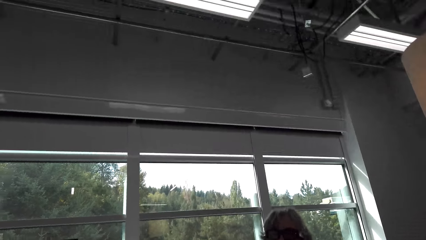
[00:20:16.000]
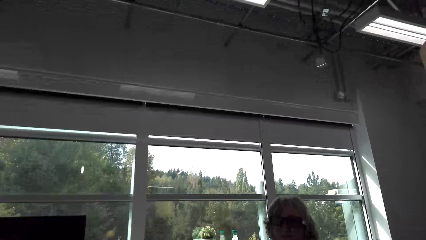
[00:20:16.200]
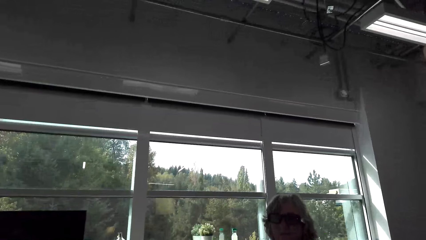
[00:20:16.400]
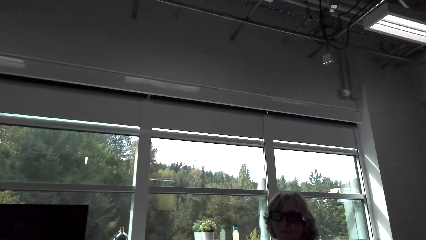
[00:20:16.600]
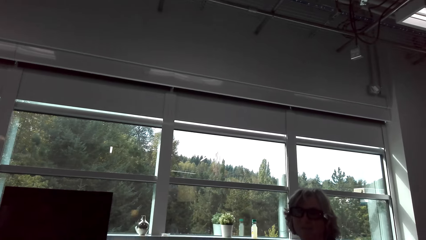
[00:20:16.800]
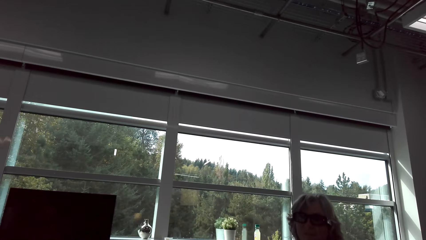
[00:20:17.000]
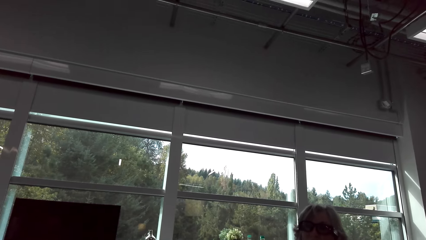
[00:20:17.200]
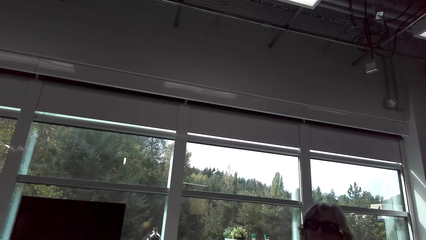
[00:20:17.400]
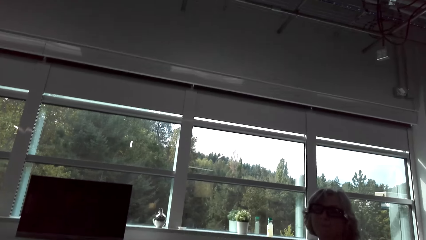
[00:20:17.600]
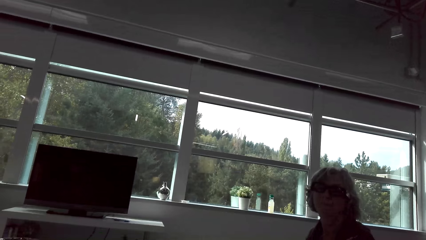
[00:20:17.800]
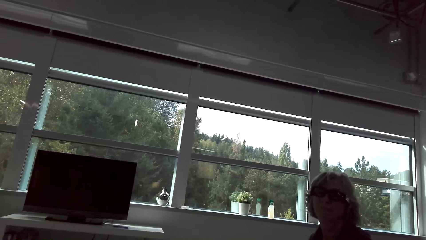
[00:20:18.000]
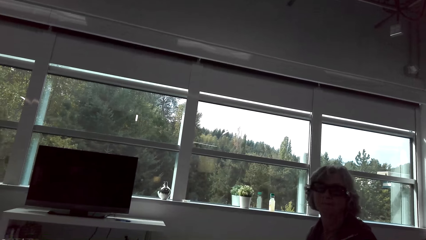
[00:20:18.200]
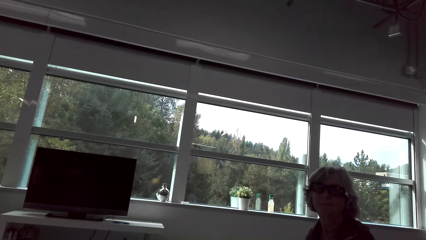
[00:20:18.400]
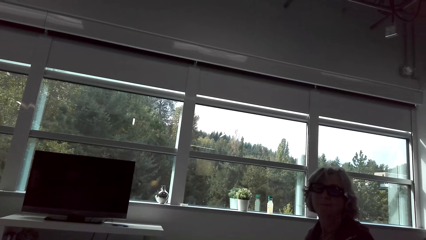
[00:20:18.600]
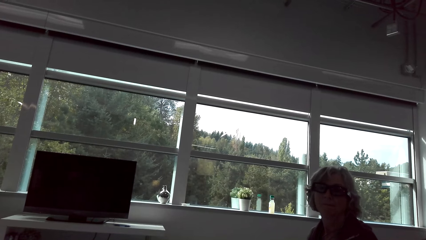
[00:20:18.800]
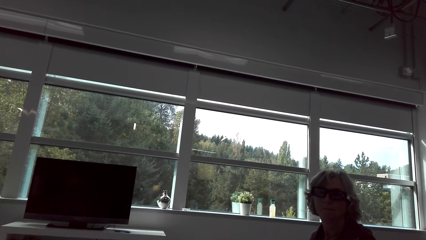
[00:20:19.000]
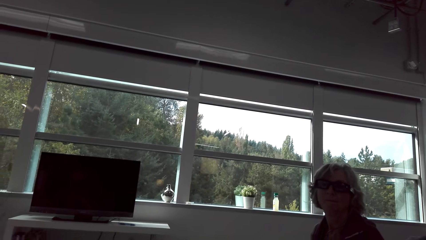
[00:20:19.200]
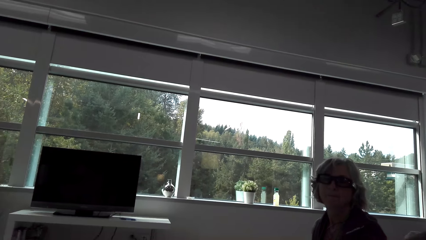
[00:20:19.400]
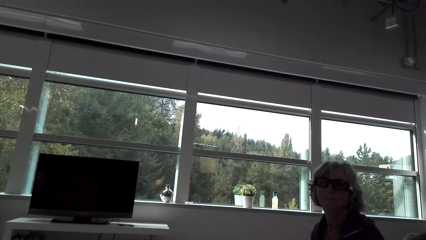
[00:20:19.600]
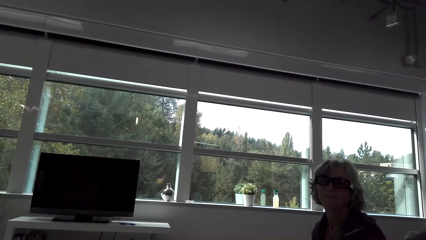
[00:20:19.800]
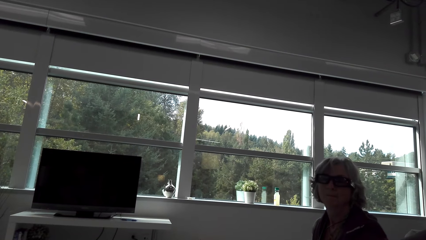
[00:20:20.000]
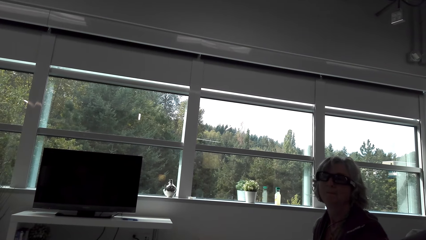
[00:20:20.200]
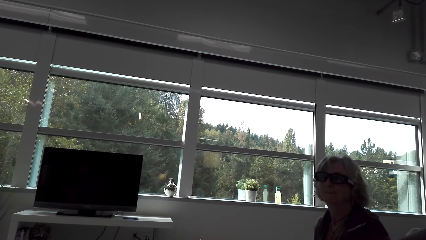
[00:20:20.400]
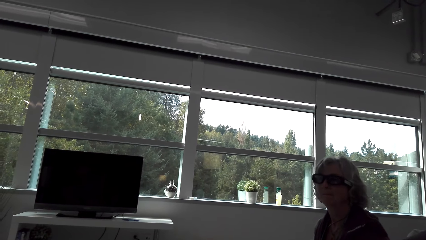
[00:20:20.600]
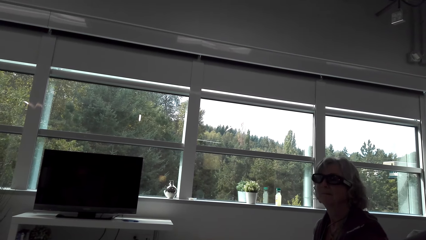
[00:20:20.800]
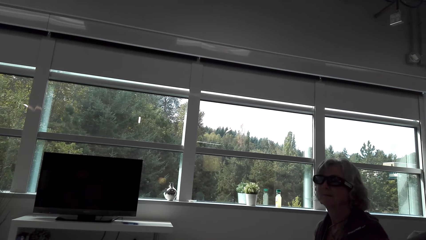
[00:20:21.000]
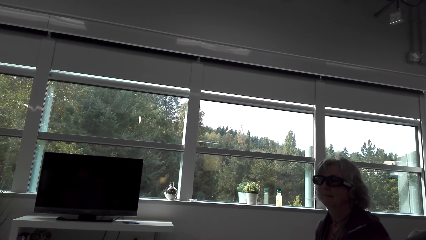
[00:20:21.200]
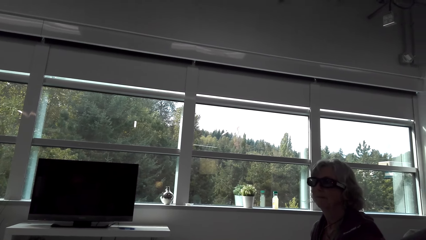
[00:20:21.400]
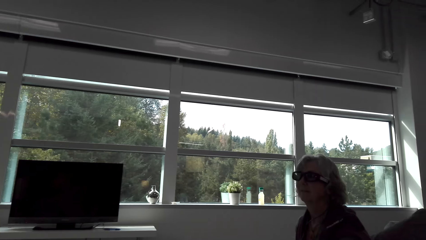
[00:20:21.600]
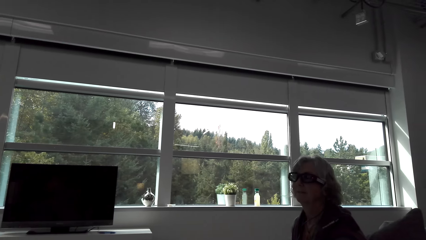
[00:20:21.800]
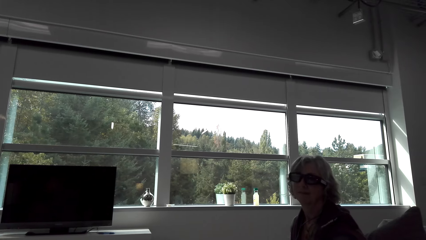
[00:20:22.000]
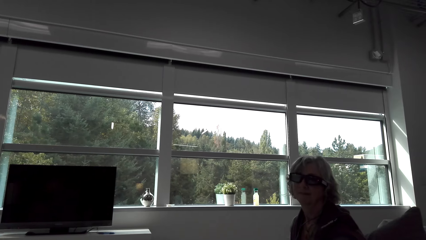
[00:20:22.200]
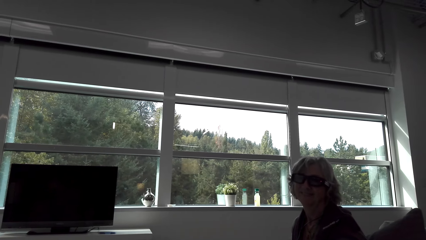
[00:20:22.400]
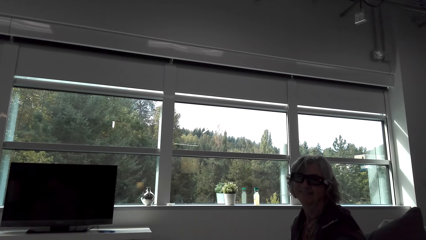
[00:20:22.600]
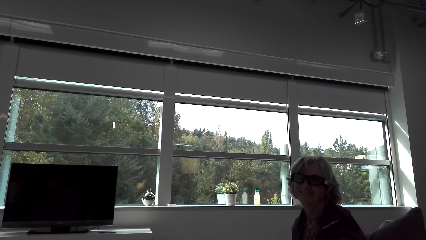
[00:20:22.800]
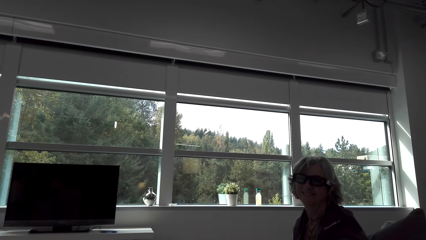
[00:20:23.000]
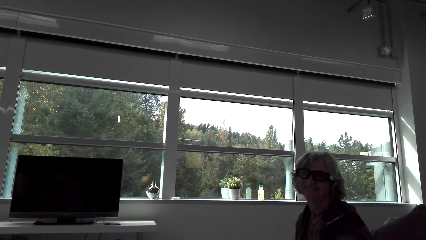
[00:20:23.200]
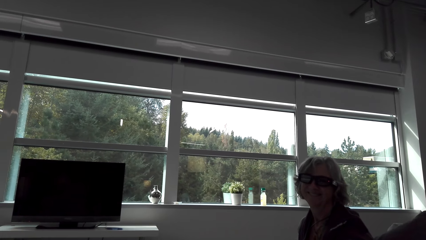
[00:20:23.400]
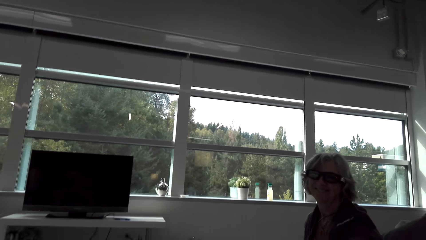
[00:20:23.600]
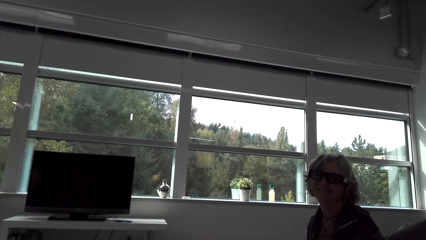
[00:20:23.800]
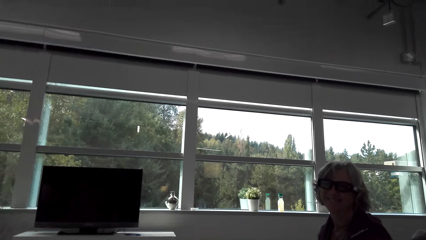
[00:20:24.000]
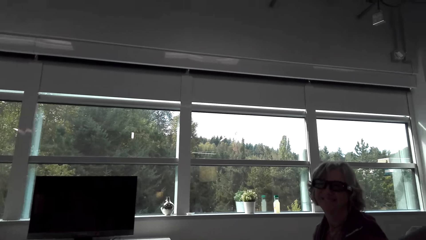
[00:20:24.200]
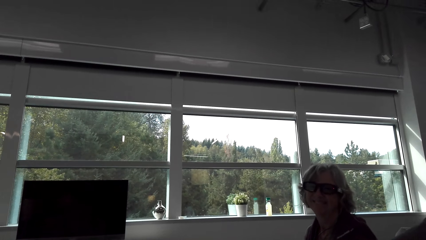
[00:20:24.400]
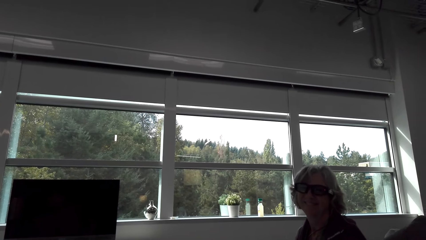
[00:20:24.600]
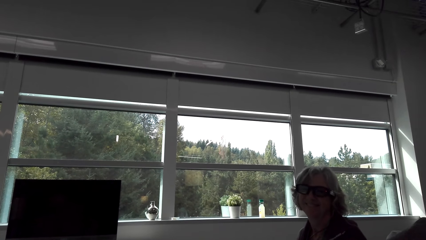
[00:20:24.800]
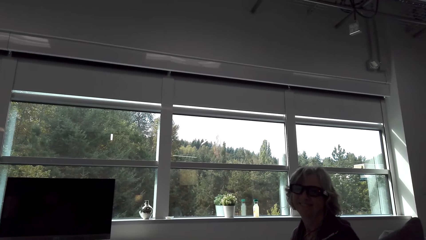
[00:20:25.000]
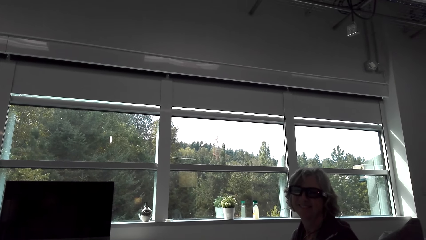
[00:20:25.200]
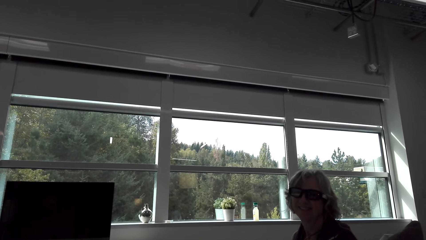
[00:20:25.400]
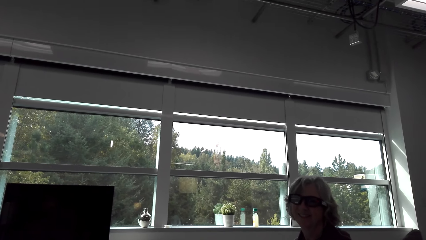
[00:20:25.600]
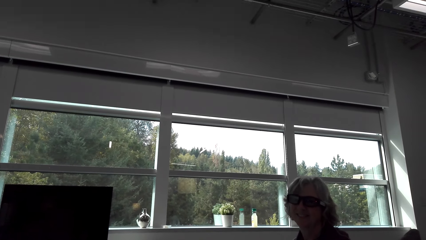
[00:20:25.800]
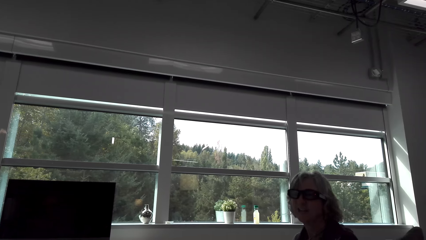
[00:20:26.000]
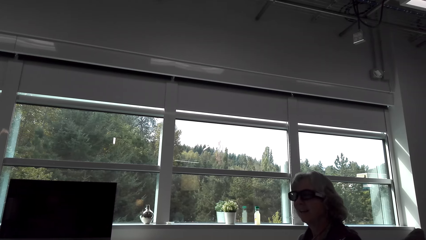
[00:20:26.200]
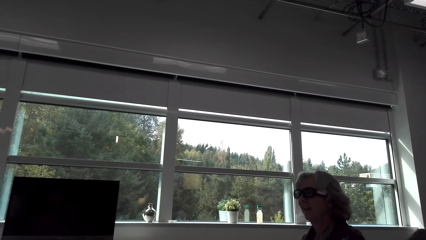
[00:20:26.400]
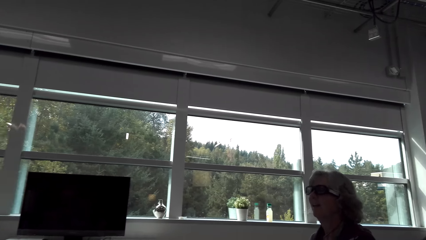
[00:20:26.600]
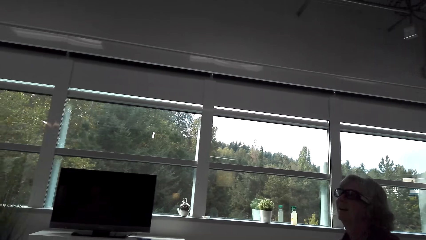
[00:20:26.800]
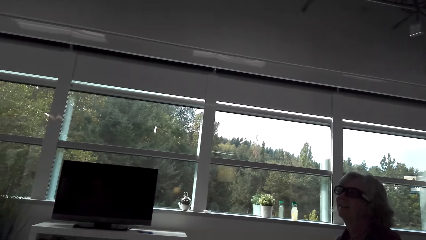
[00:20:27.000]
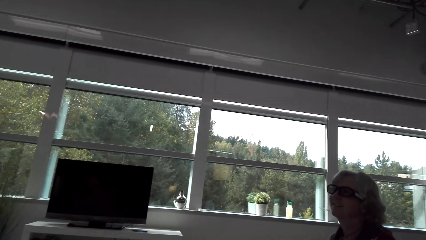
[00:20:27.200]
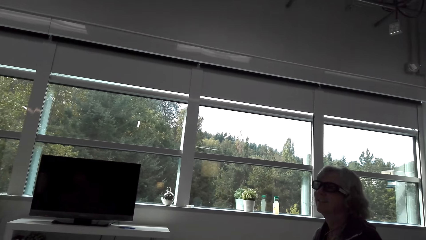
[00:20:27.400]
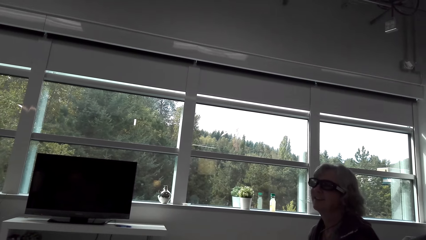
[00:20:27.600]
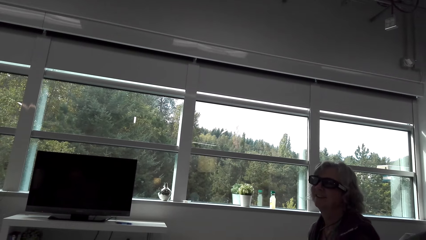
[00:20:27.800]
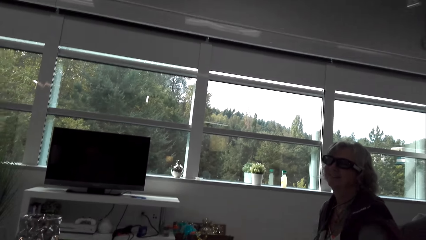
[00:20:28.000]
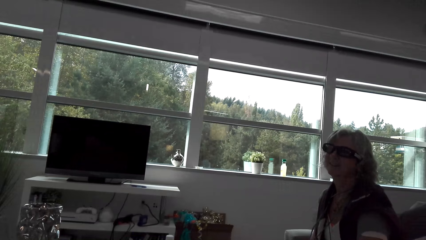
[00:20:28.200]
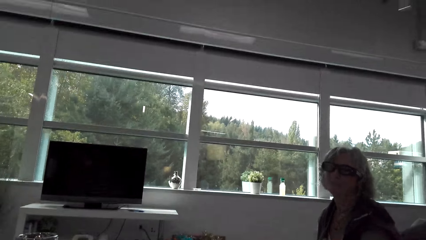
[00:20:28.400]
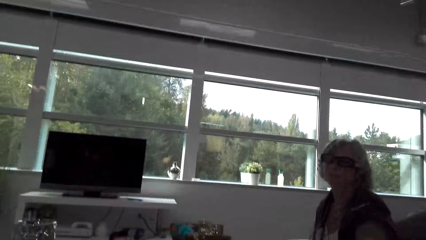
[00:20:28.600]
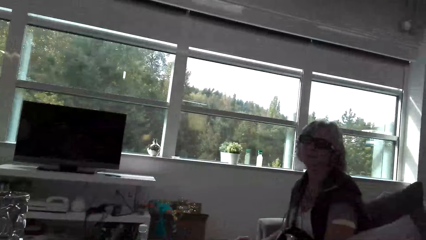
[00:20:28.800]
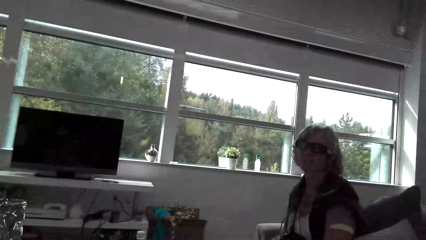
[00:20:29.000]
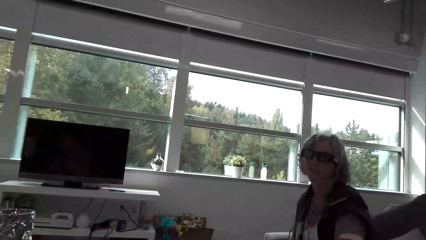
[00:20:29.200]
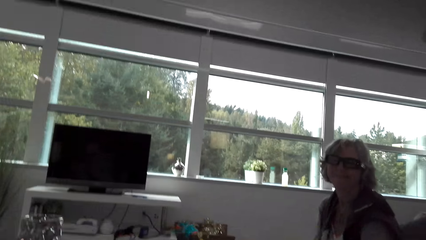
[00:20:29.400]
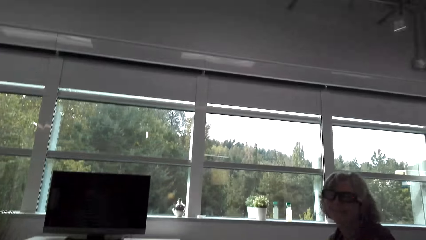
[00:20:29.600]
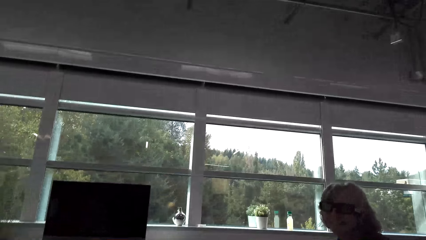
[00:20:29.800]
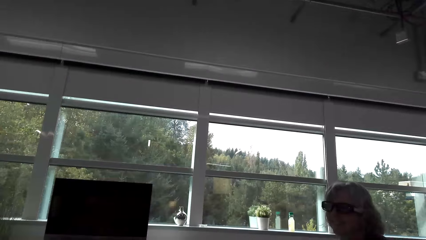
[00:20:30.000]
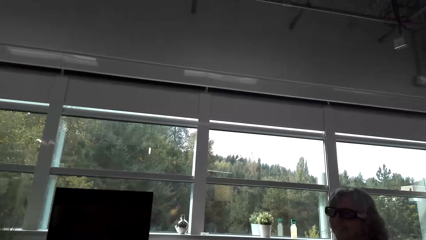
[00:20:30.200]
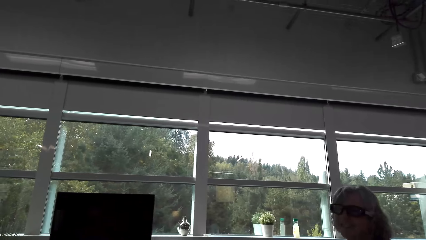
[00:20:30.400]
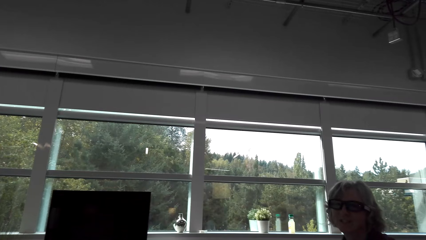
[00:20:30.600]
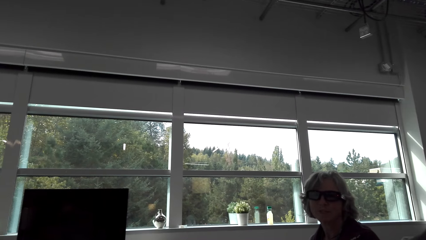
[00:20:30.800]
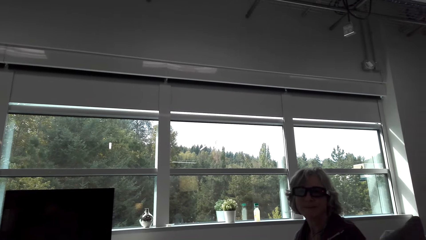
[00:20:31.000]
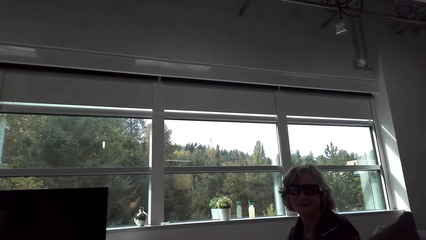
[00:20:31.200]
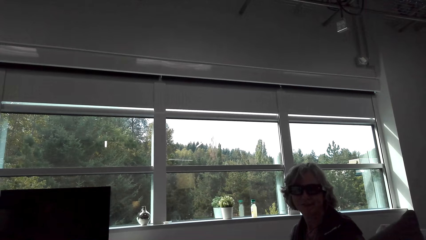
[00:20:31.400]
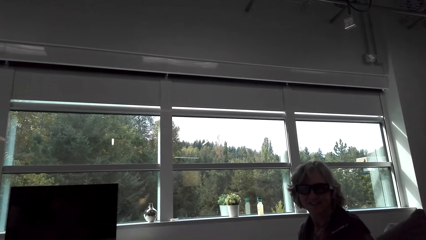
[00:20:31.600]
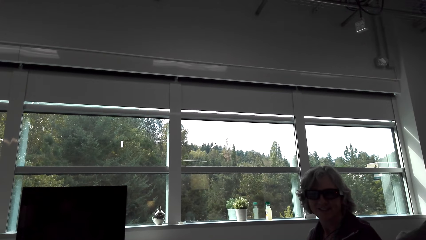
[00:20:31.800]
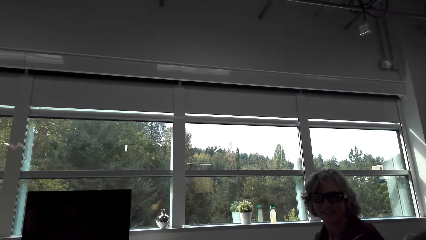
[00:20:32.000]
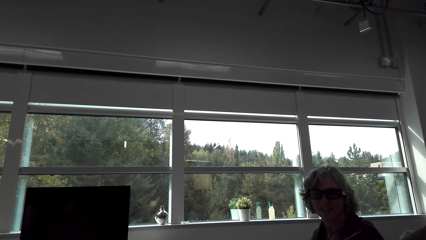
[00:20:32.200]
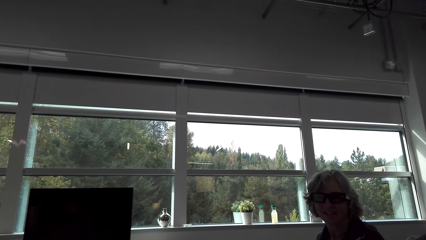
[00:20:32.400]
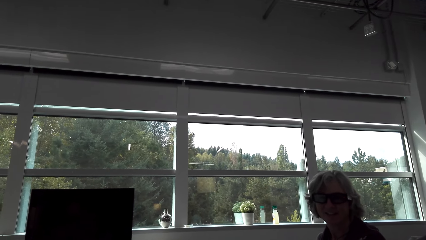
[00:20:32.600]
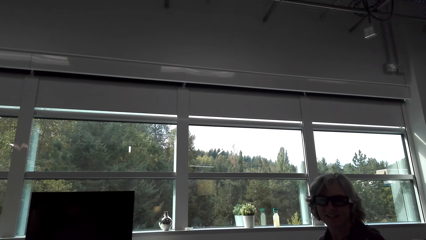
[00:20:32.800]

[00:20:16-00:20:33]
The camera wearer talks with a lady and looks around. The lady laughs.
